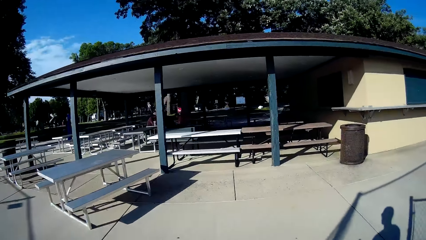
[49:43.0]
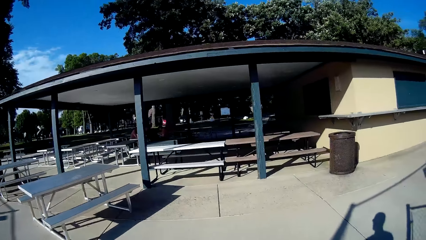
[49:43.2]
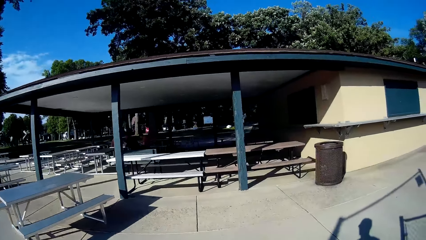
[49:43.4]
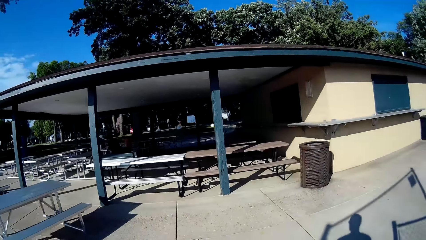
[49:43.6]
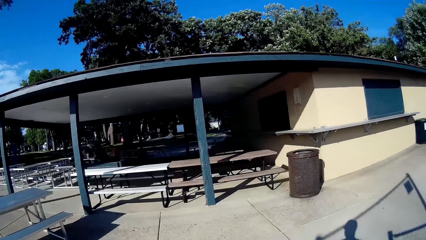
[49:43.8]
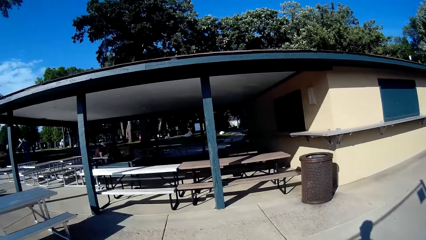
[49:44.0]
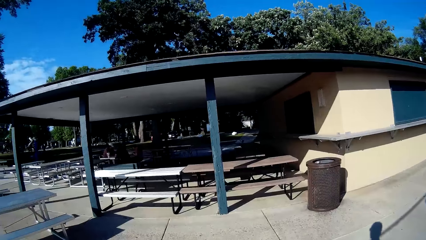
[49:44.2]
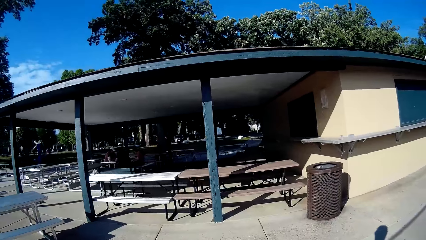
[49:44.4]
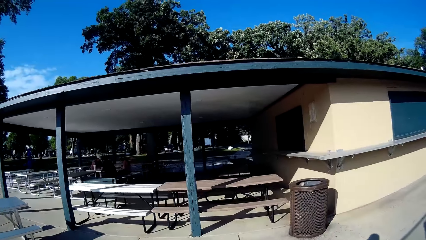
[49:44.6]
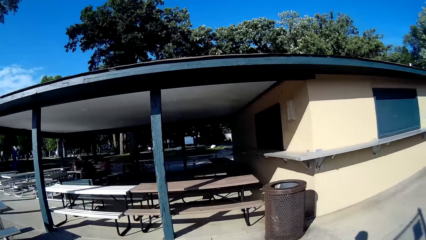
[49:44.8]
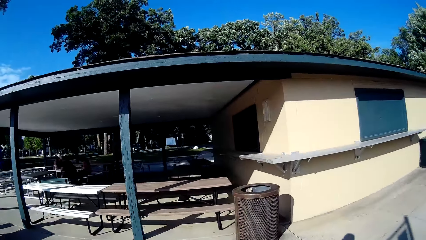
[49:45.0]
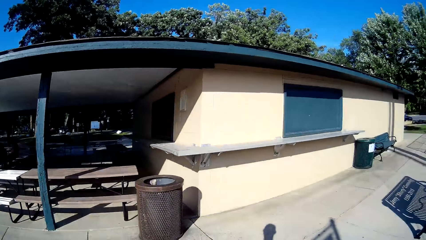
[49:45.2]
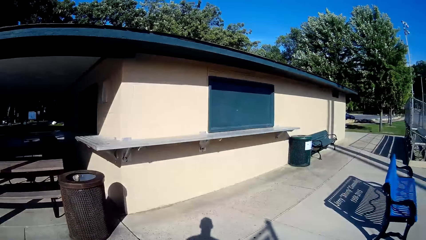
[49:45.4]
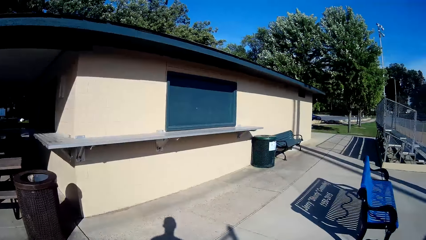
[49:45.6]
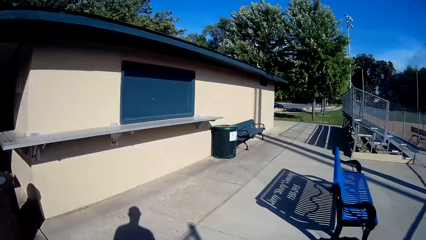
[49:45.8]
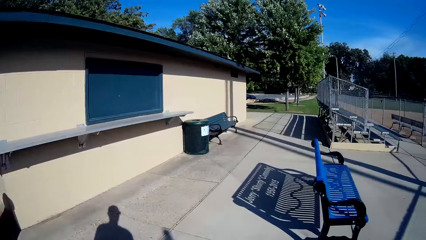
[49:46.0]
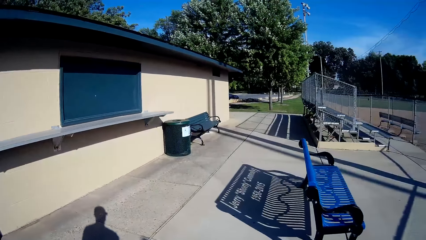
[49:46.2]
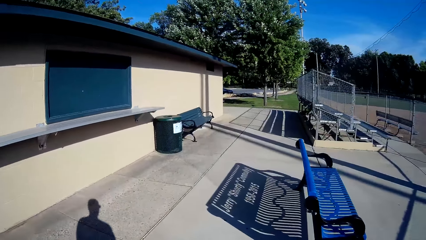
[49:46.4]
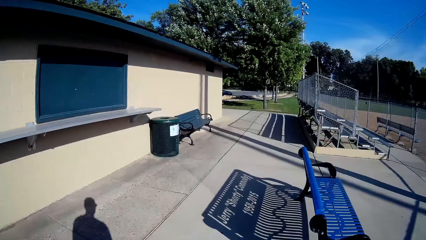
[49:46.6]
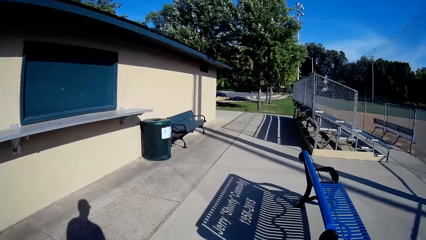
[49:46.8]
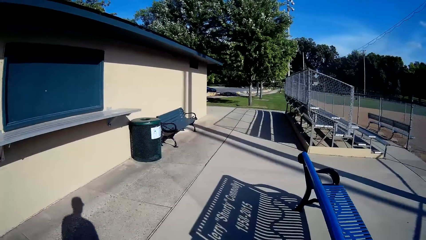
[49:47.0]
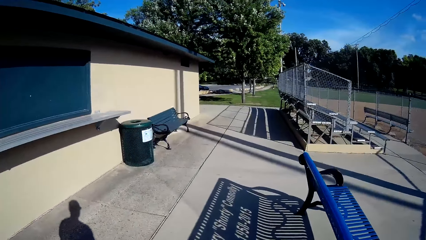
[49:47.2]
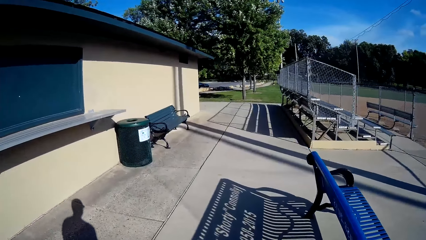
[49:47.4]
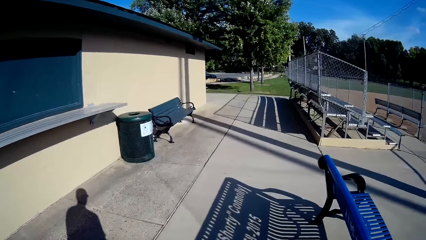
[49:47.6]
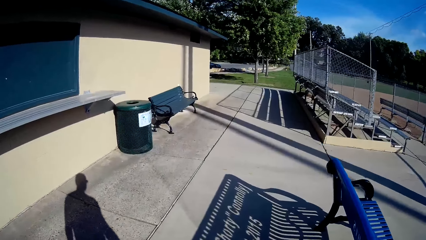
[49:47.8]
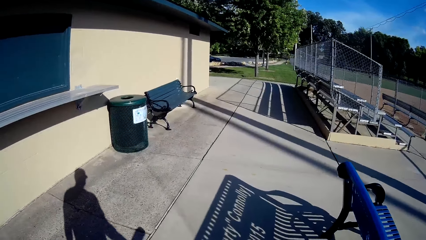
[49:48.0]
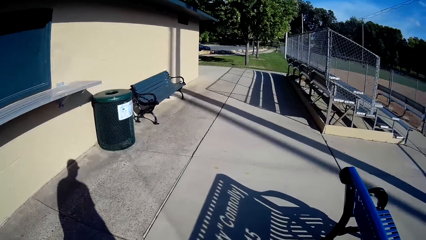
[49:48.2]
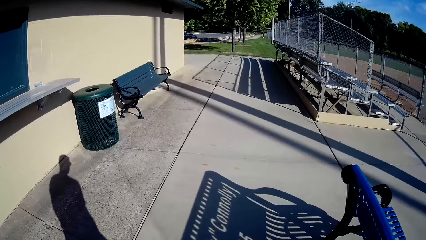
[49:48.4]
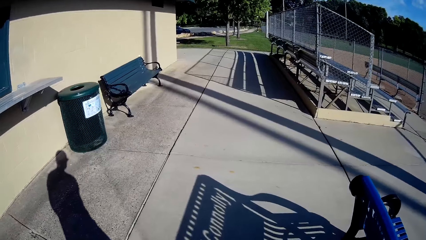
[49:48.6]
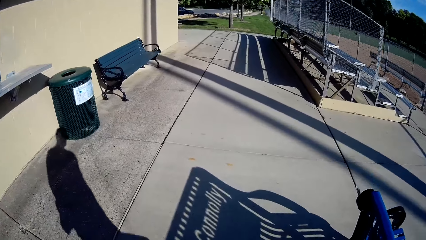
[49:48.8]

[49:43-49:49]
The camera wearer walks away from the baseball field.

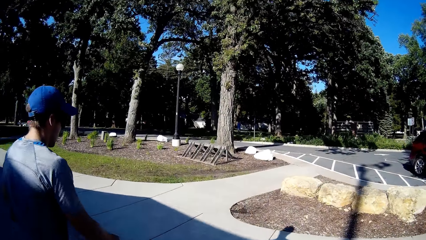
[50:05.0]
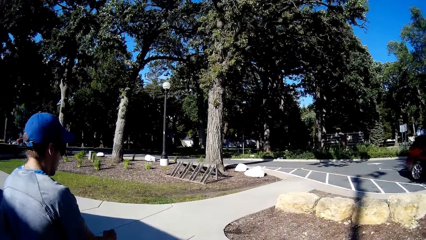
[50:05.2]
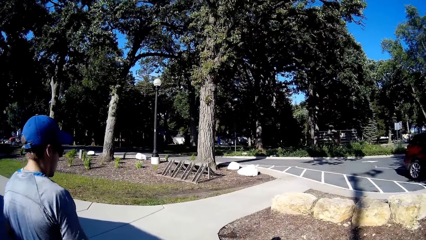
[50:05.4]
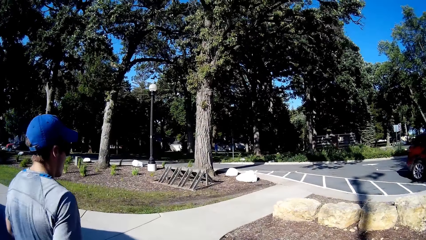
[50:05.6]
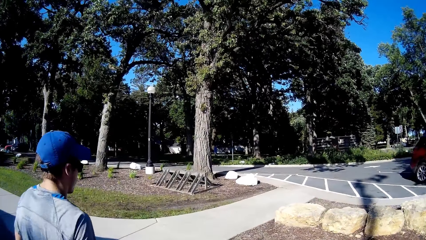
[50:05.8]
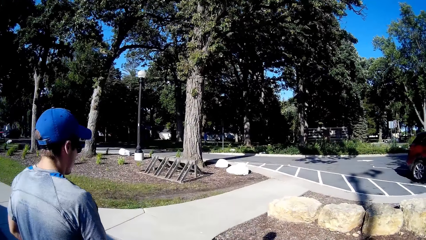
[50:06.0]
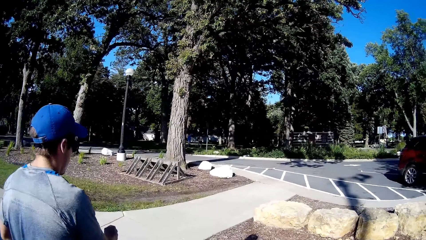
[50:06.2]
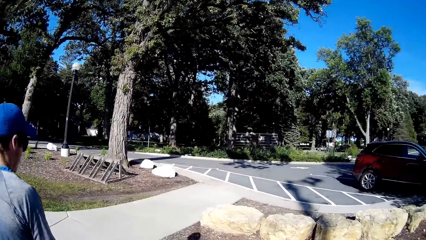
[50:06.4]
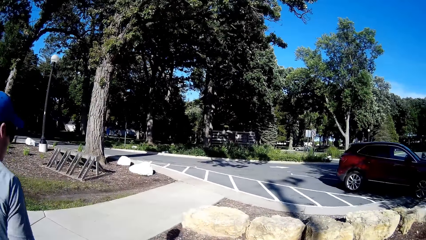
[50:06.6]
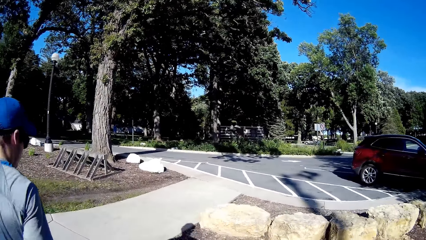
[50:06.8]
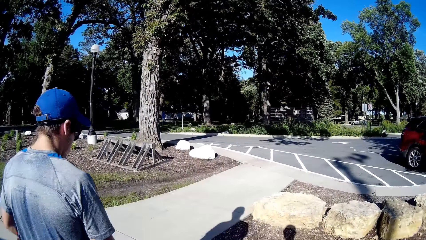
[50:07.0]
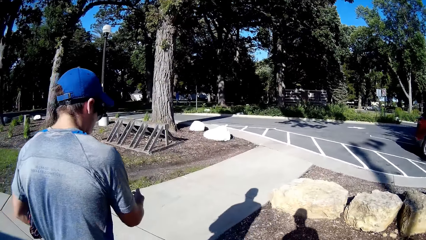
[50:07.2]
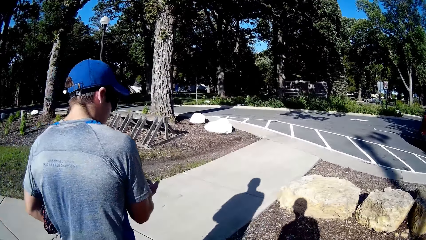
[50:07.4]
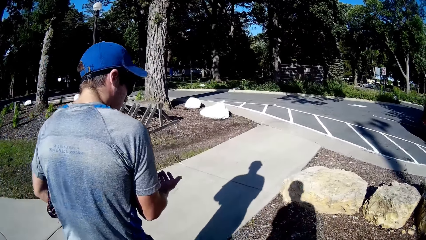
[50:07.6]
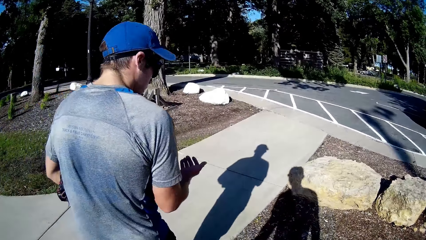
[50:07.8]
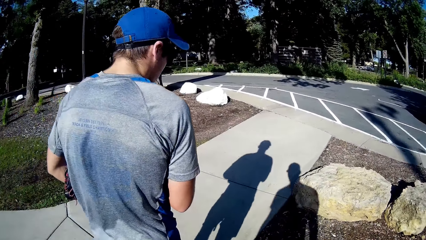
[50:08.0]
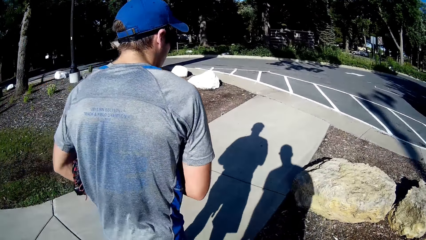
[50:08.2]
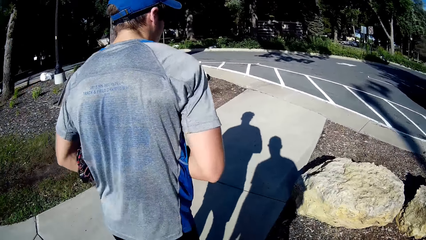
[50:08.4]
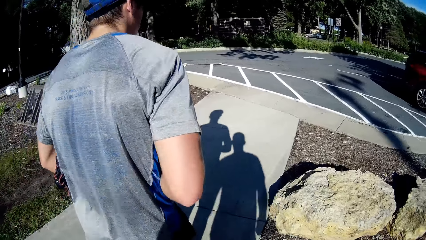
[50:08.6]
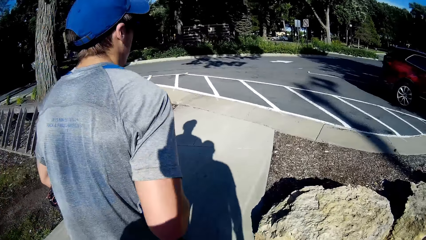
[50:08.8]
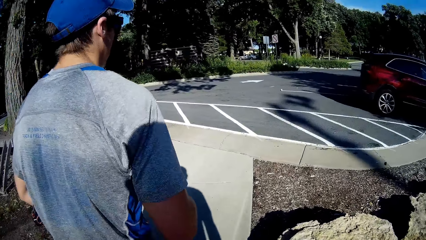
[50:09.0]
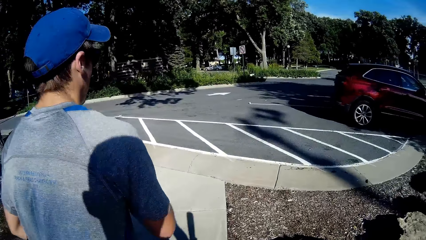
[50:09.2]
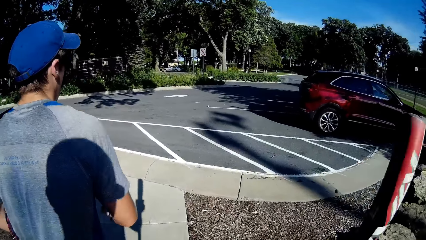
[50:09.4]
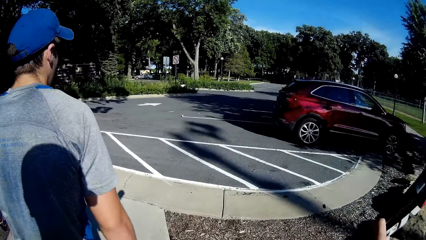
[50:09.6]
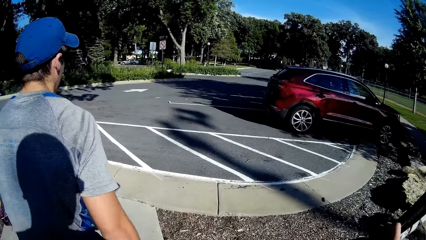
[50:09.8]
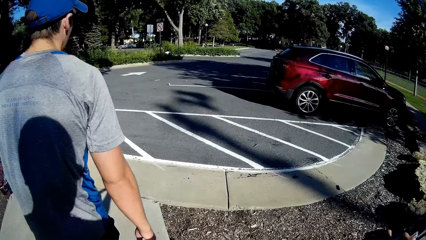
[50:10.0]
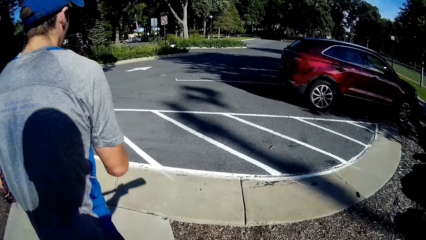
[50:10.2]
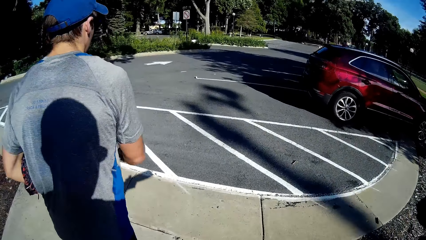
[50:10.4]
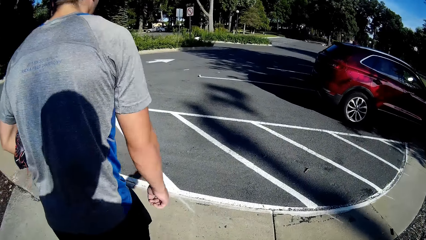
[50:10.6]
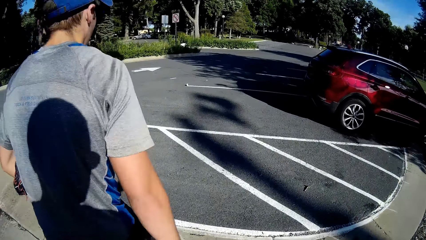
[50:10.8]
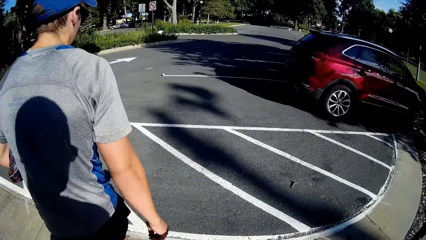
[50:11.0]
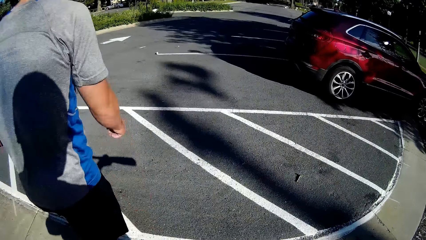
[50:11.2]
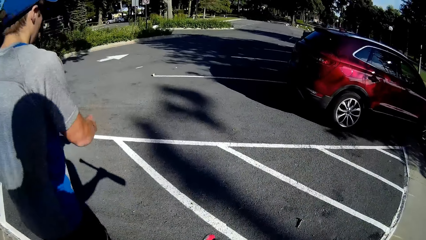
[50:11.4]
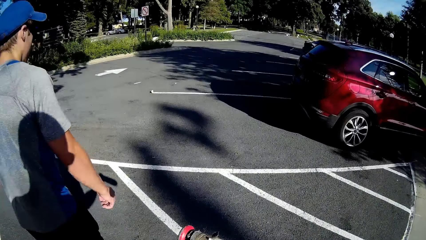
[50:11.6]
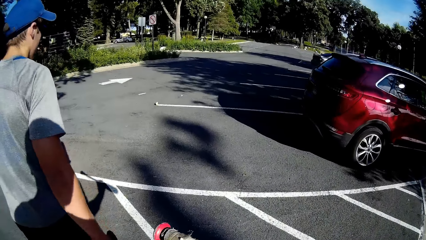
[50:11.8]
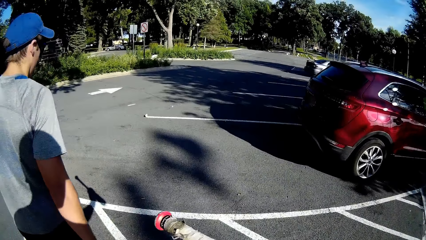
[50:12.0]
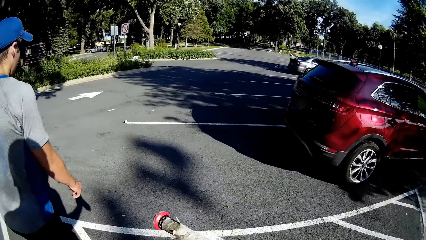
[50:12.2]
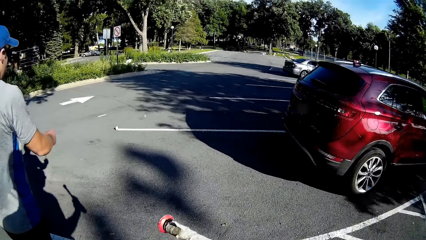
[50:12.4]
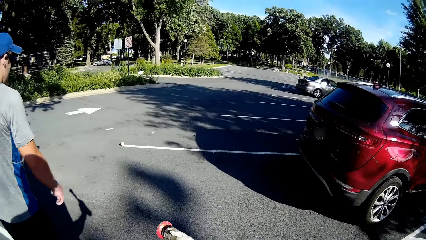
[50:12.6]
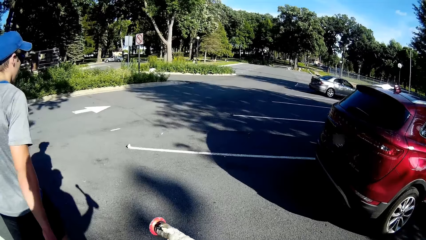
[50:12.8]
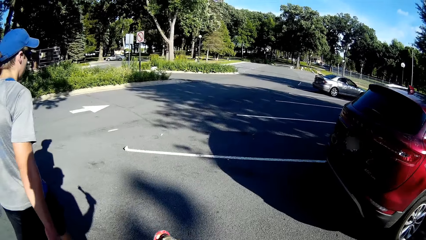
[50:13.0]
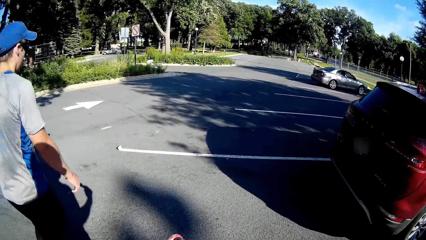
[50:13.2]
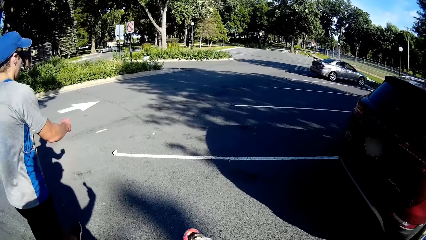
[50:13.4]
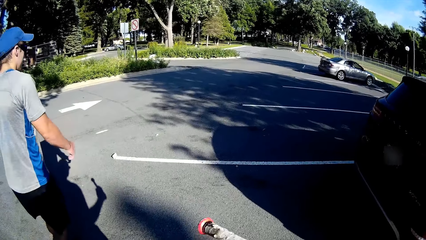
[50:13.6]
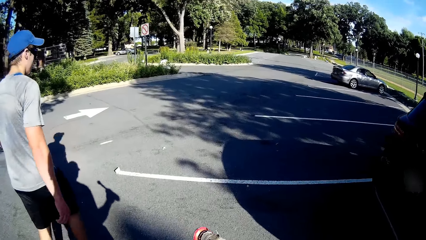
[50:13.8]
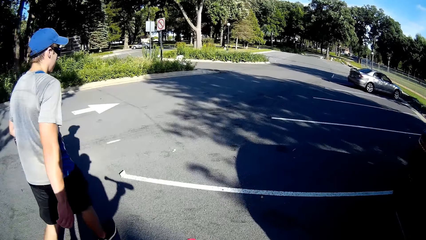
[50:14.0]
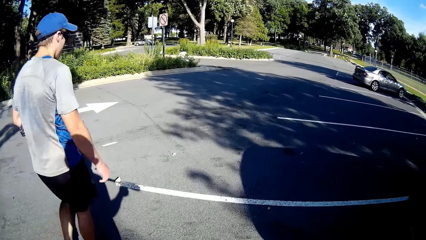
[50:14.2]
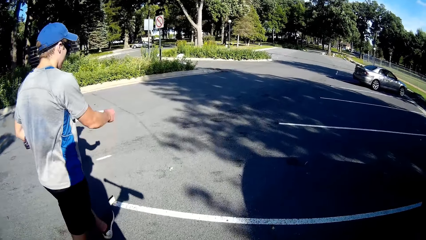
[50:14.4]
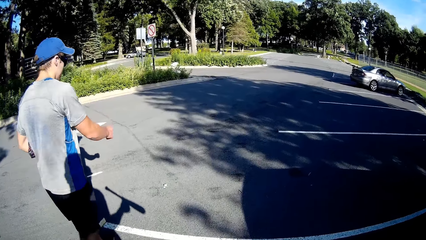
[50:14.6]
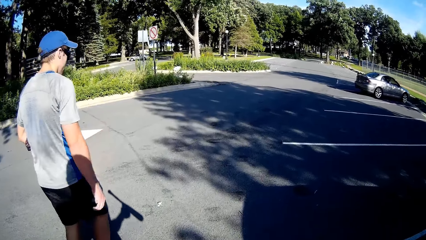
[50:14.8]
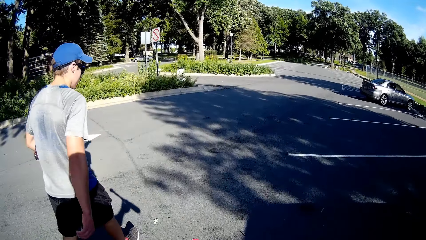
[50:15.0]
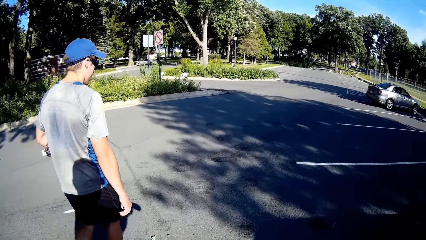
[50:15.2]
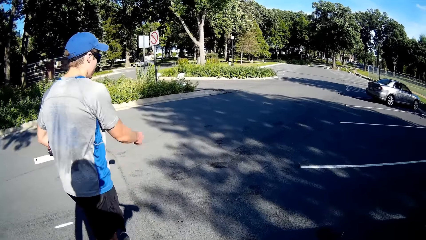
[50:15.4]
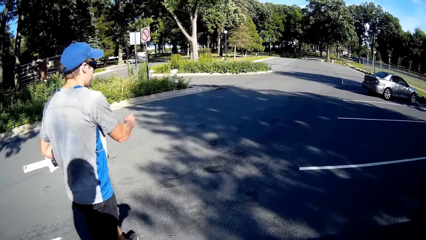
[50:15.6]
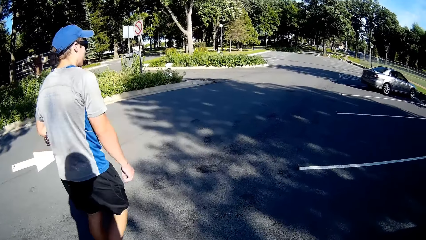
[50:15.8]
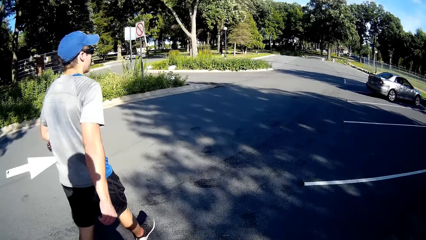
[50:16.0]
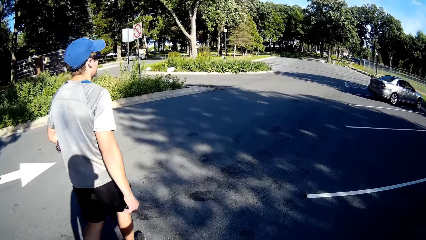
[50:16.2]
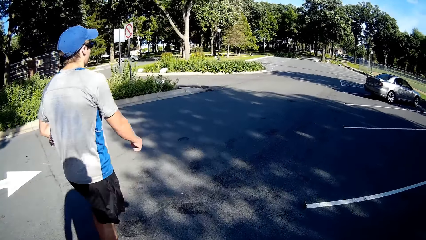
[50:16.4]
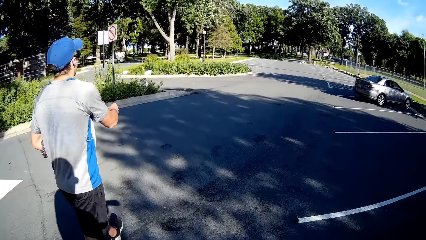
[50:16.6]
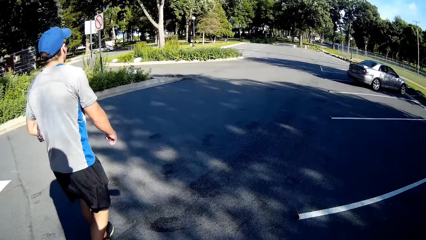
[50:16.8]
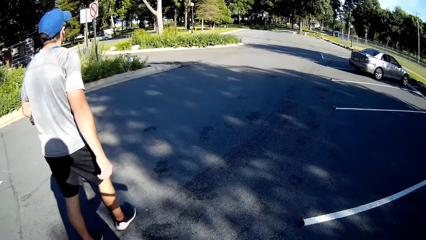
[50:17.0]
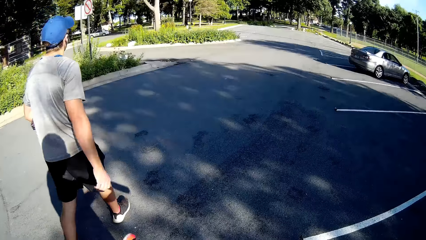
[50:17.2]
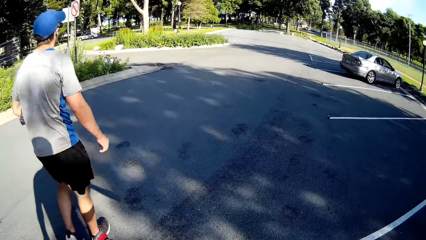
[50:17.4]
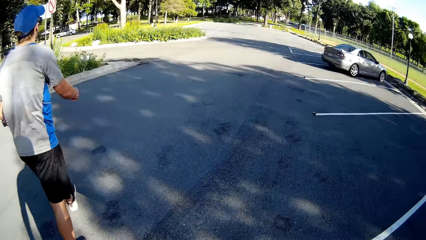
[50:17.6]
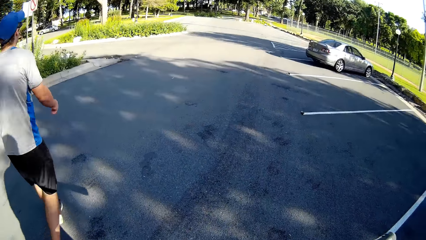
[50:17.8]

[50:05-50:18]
A man walks alongside the camera wearer on the path. The camera wearer talks to the man. The man walks to the parking. The camera wearer walks to the parking.
